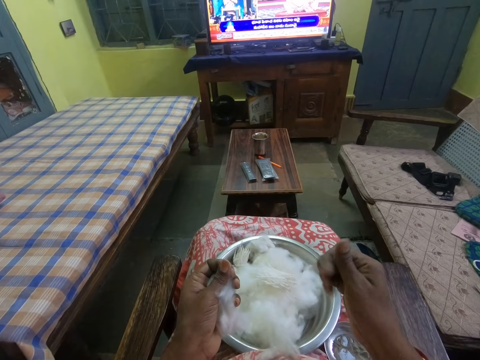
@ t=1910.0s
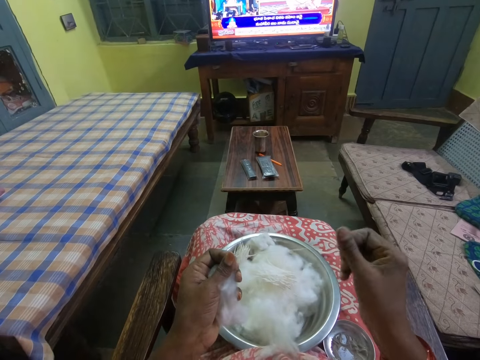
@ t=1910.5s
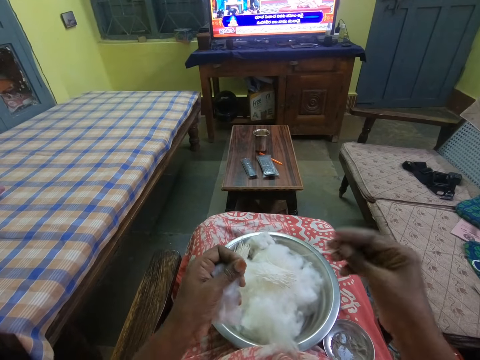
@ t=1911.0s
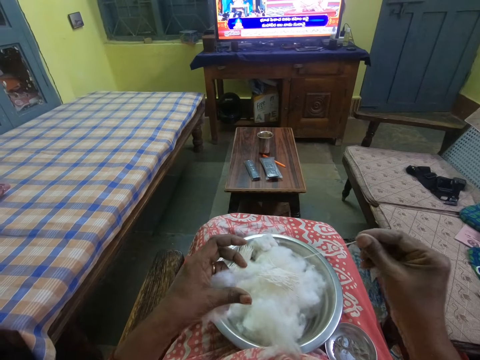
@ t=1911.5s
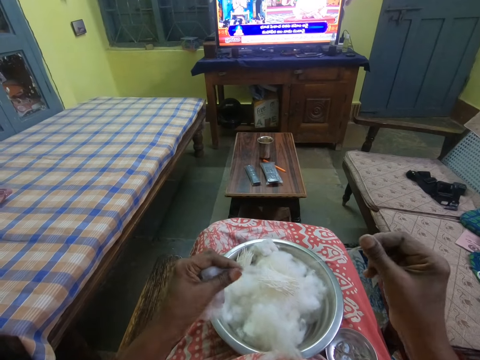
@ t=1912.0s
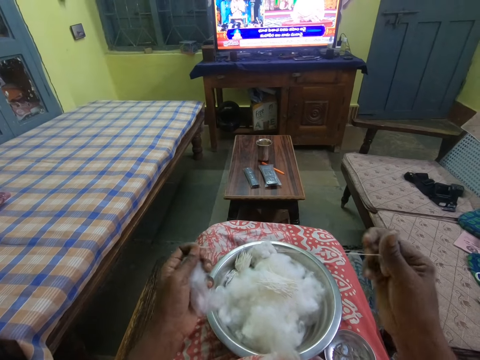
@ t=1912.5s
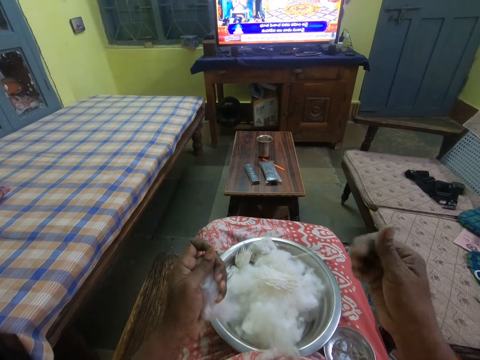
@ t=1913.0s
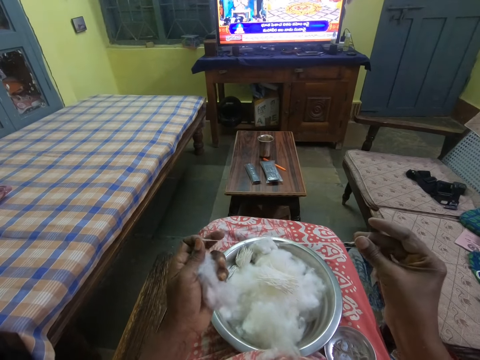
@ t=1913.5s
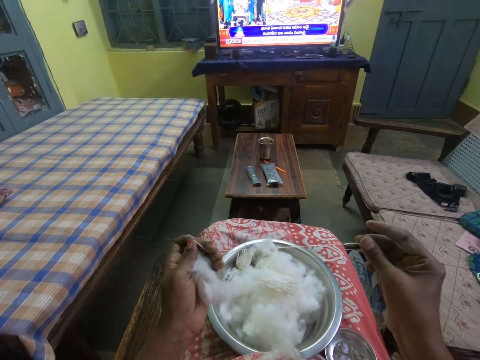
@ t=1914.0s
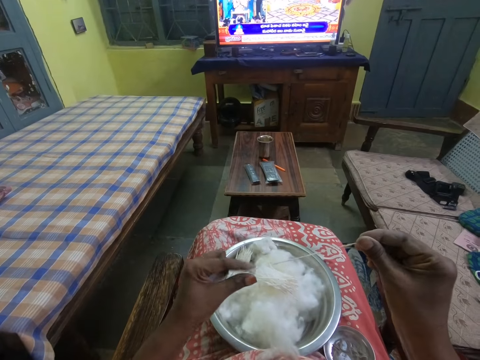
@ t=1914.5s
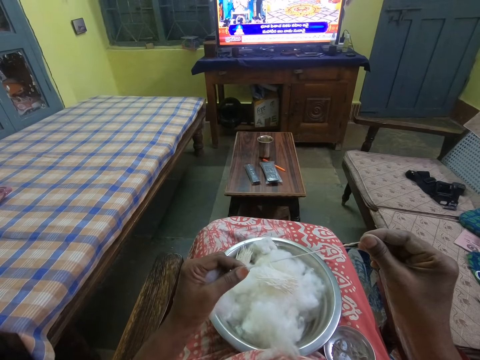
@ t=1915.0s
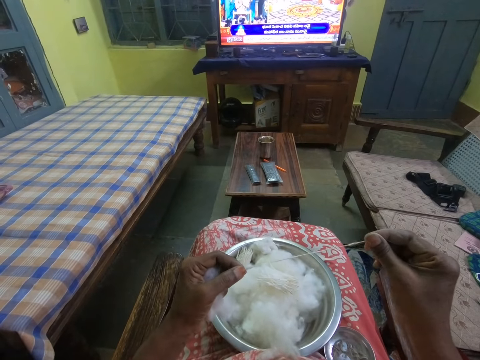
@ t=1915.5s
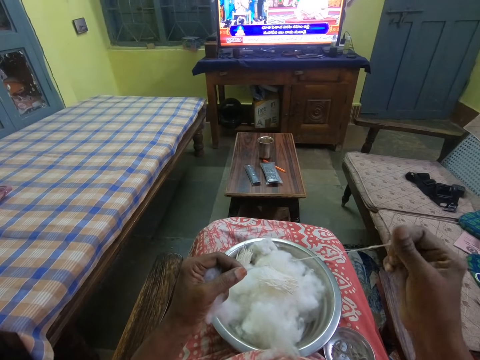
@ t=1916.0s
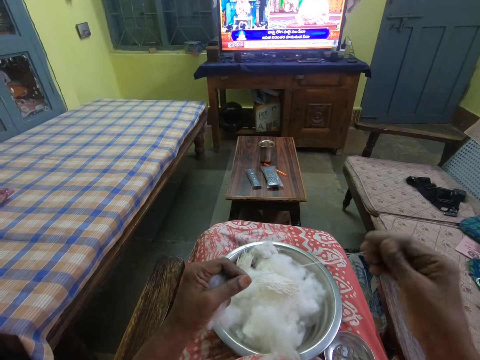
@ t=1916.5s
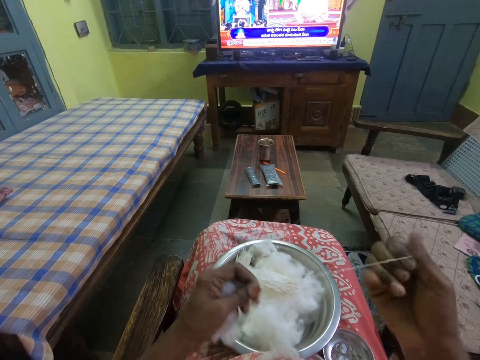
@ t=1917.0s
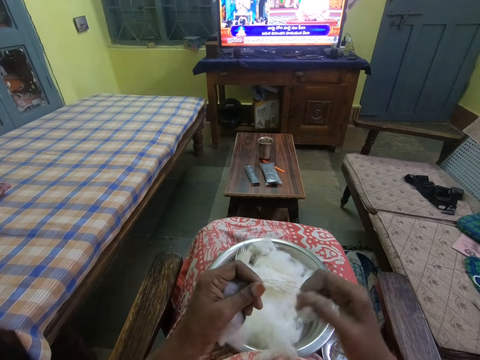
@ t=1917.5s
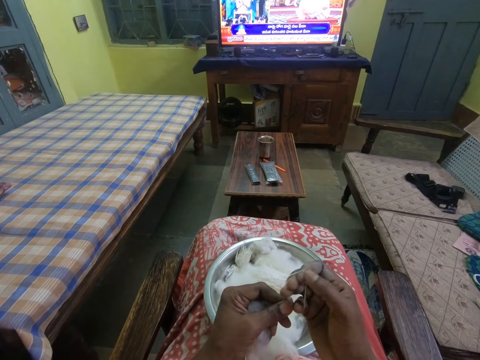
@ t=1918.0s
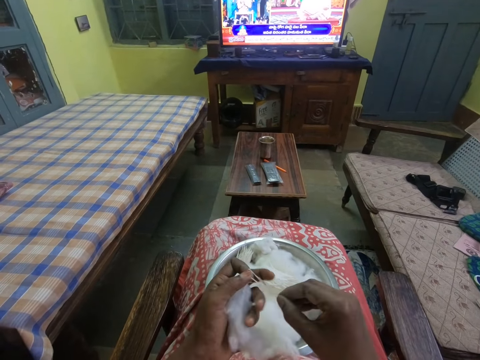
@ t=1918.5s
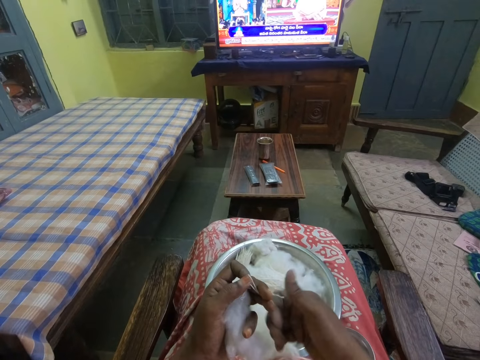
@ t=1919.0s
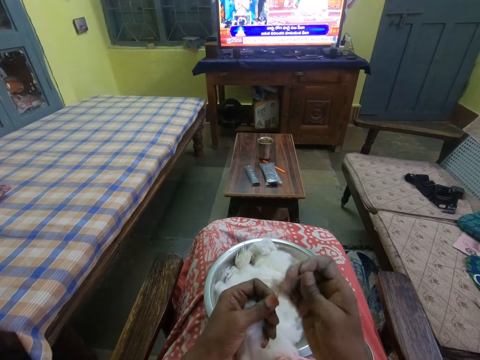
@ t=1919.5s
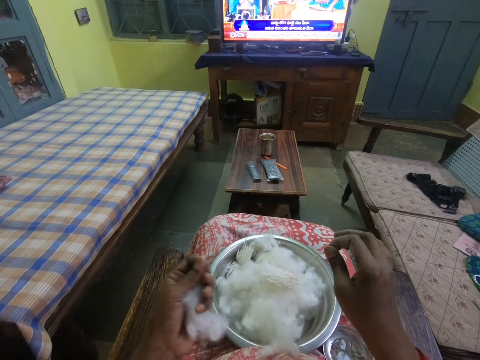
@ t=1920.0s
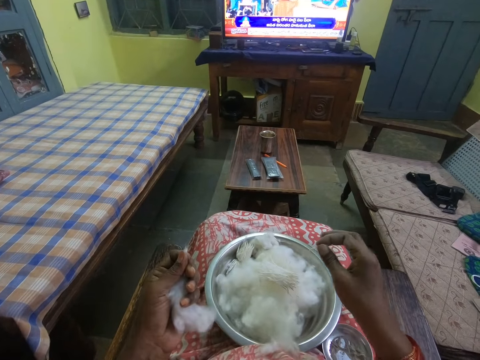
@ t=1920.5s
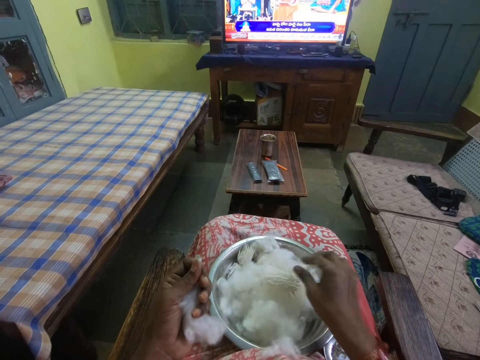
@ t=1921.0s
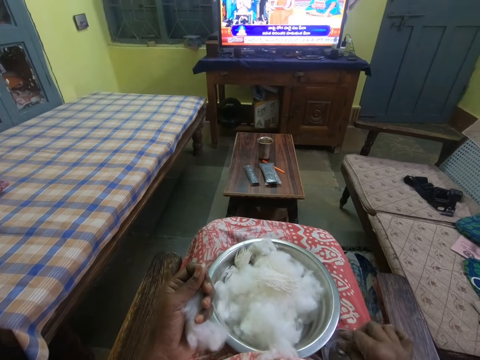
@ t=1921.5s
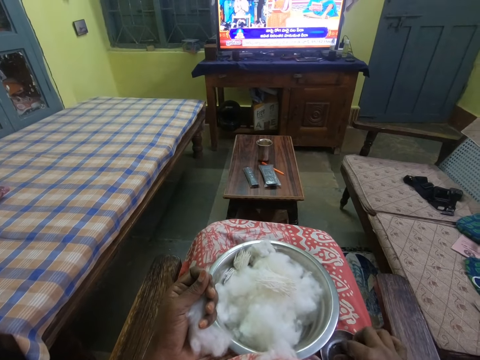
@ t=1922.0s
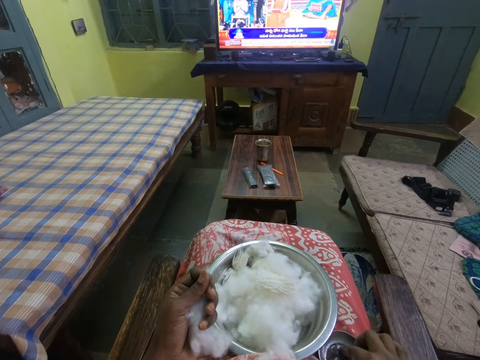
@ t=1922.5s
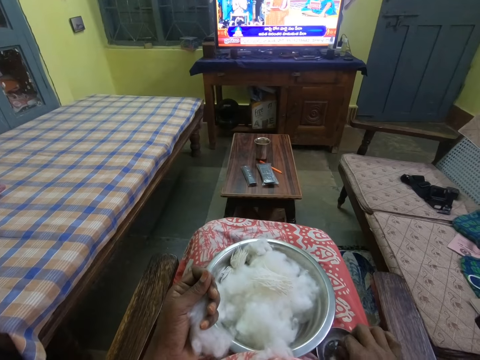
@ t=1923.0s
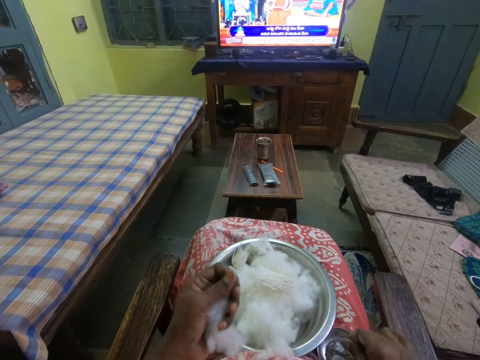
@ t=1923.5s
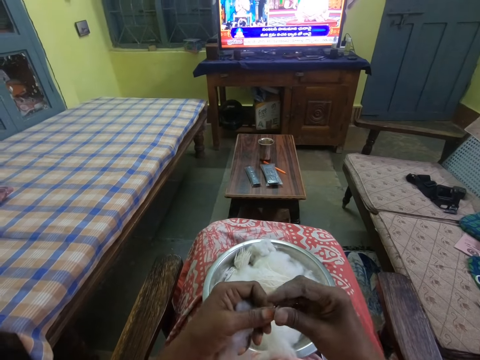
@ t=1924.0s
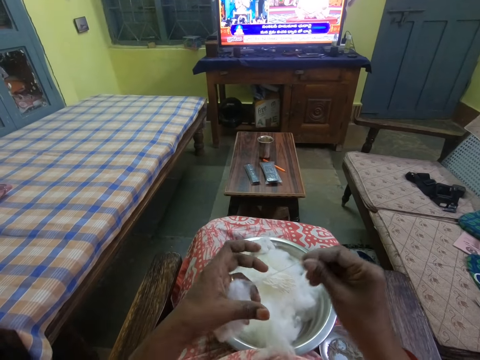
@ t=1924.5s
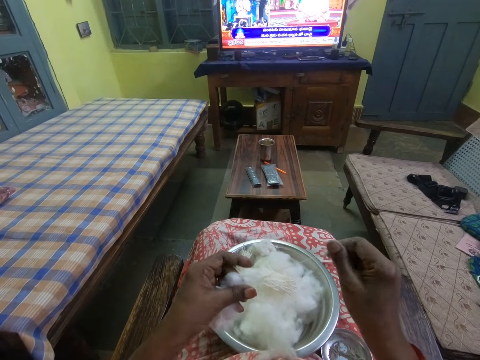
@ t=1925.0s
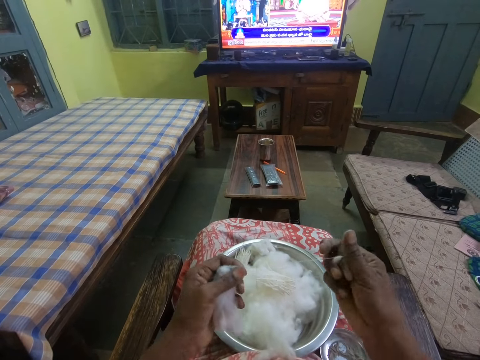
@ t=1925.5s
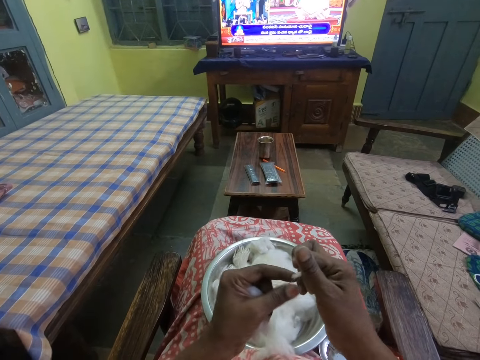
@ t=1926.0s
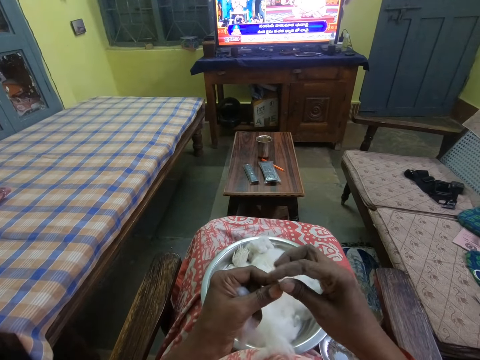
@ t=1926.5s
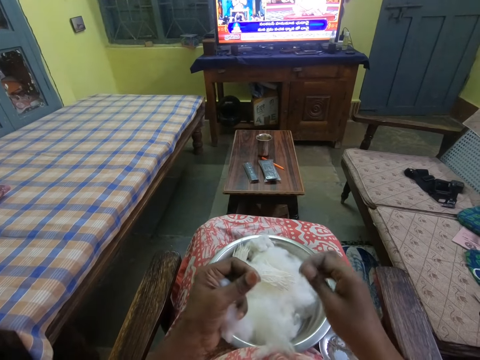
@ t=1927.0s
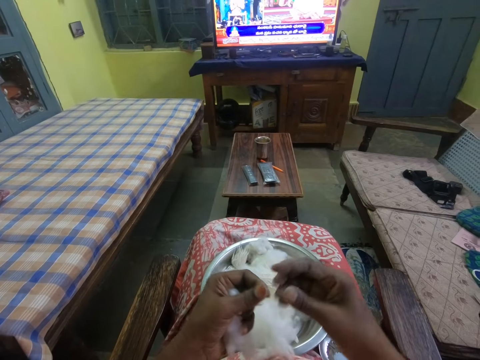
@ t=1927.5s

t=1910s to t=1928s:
The camera wearer cuts the cotton wool. She rolls the cotton in her hands. She folds the cotton around her fingers. She cuts the cotton. She puts the cotton inside the bowl or tray. She dips her fingers inside the bowl of oil. She stretches the cotton in her hands. She rolls the cotton wool.

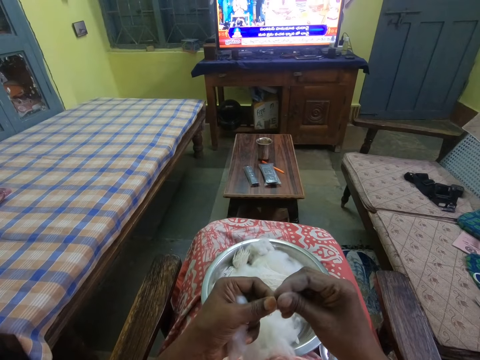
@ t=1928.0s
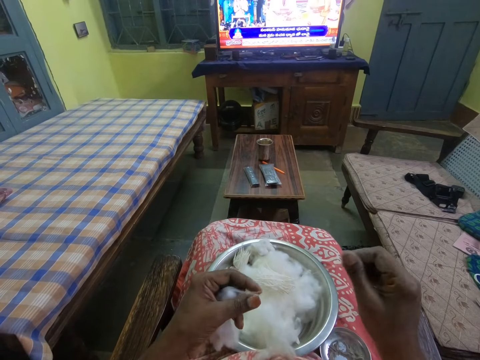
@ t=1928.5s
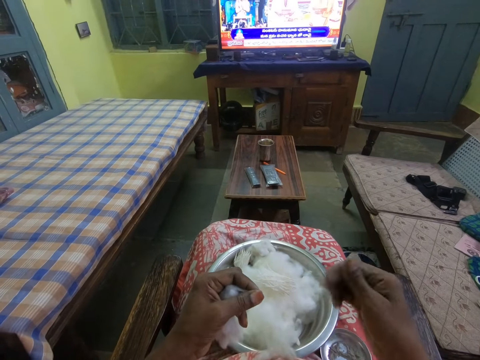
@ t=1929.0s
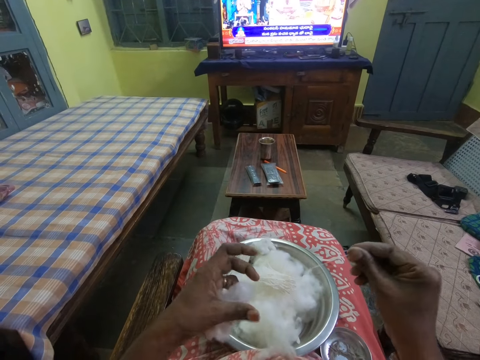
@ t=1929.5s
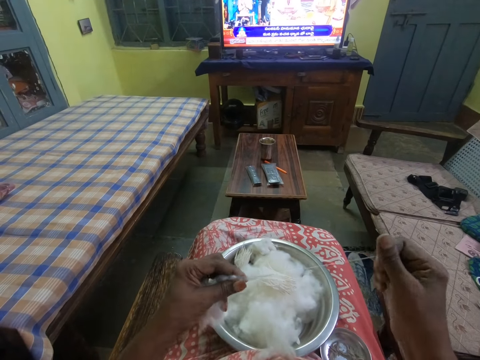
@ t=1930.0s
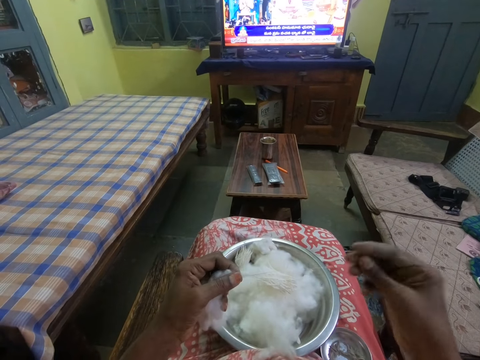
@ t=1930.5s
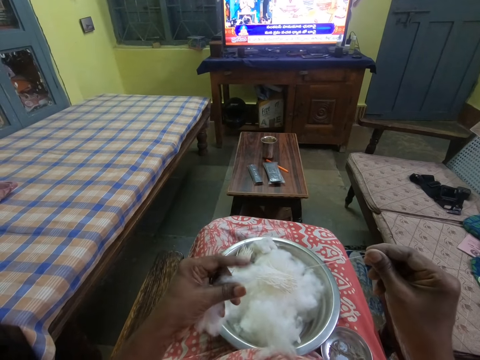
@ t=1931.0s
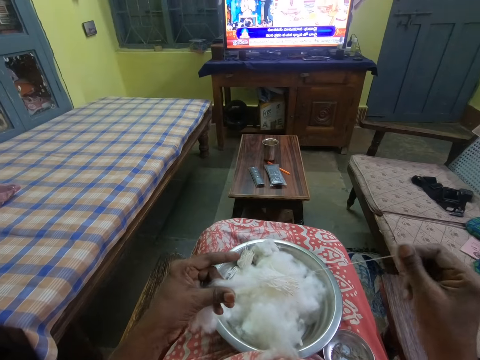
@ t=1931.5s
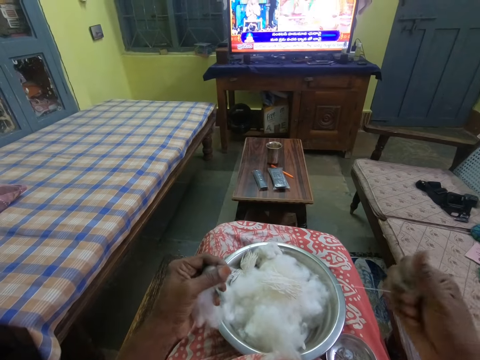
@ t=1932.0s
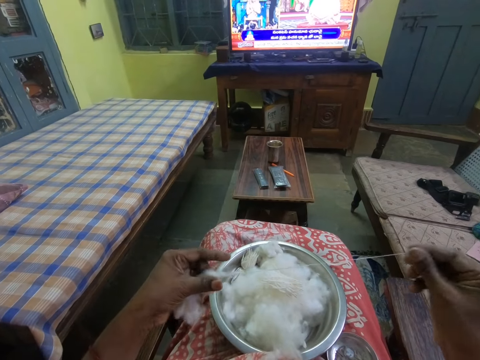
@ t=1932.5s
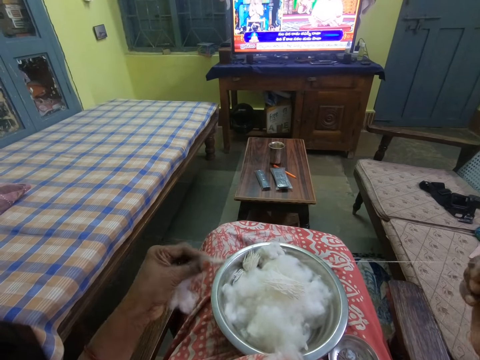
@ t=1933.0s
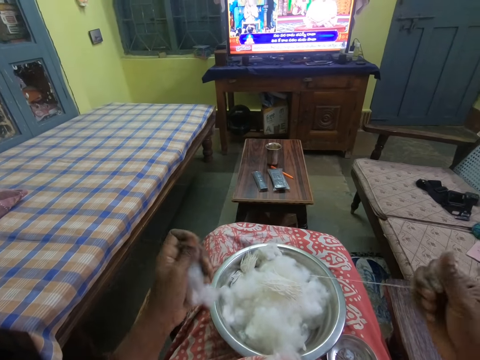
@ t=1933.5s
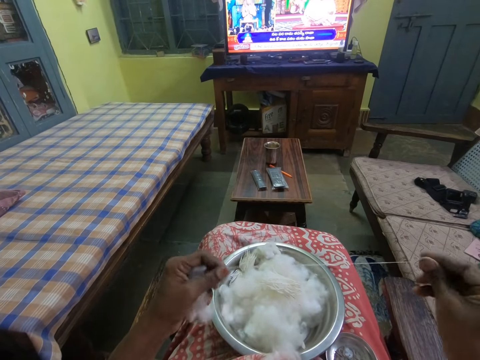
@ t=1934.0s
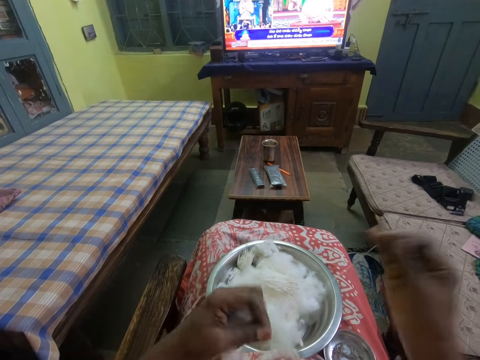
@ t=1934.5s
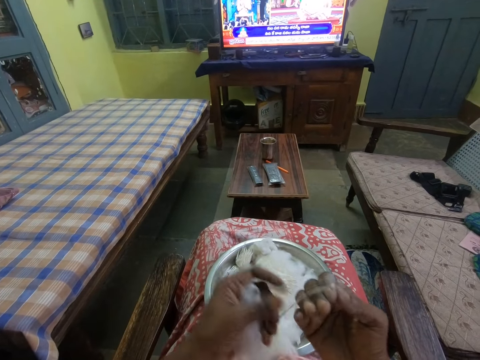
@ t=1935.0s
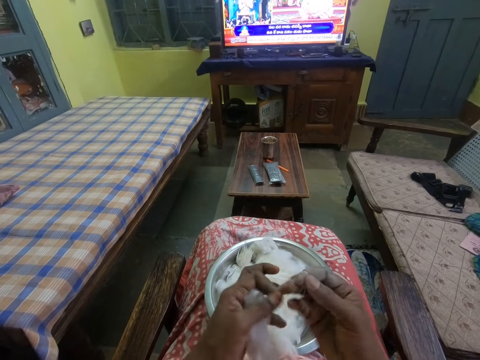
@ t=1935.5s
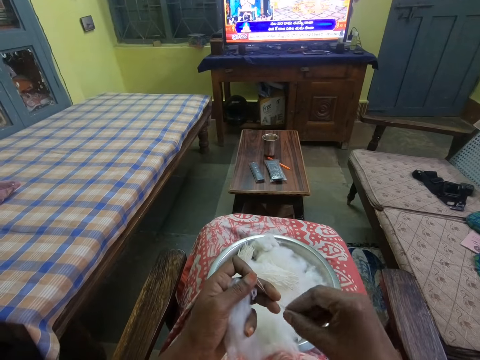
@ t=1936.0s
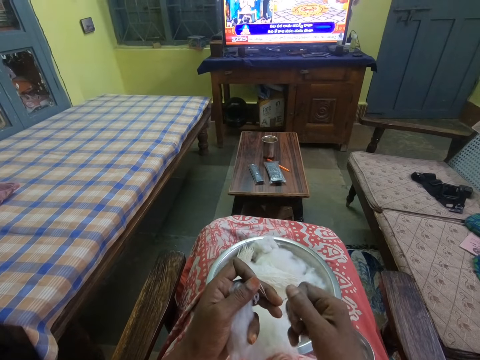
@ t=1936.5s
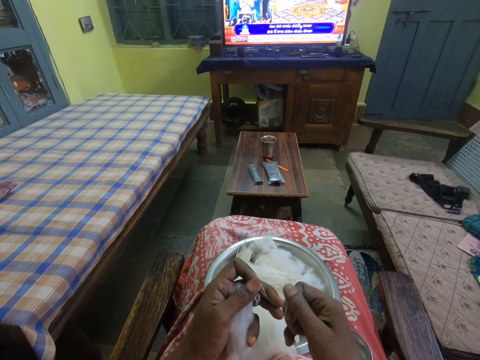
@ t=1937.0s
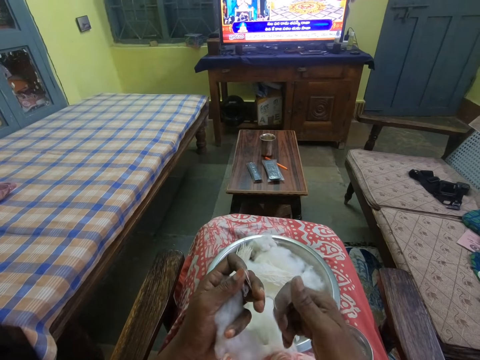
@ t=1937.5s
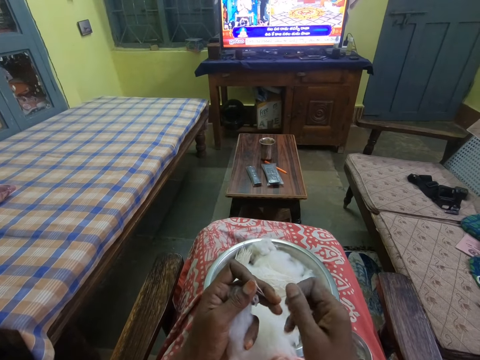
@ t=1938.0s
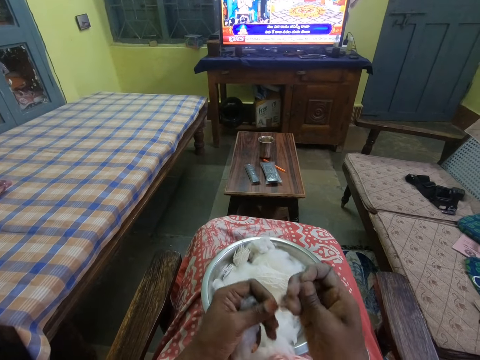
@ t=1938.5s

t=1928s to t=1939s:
The camera wearer folds the cotton around her fingers. She rolls the cotton in her hands.
